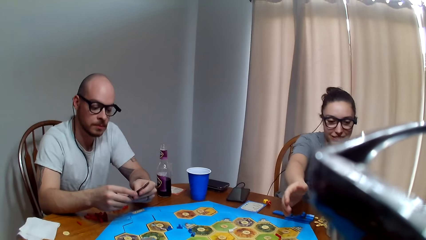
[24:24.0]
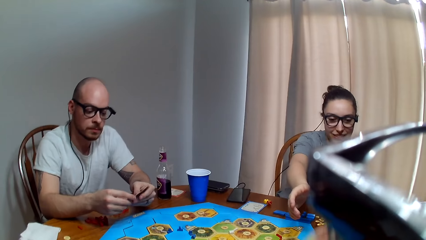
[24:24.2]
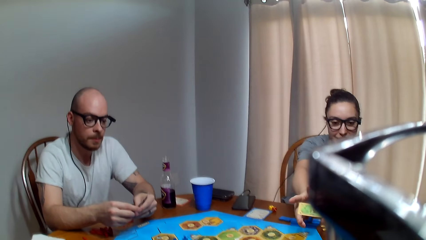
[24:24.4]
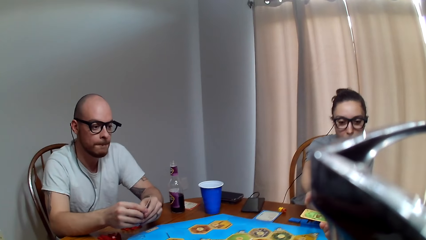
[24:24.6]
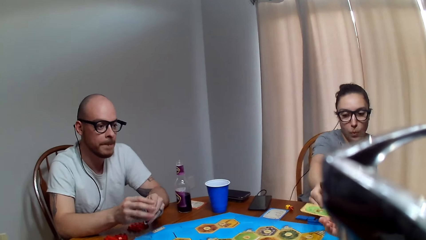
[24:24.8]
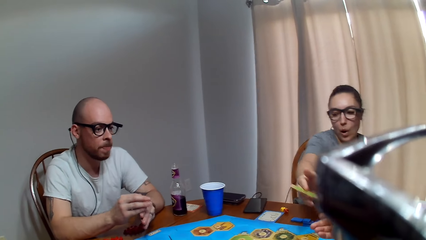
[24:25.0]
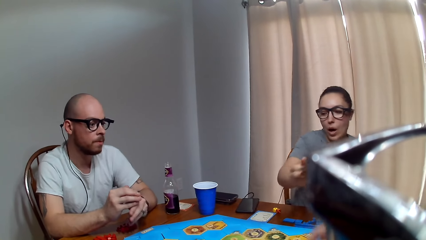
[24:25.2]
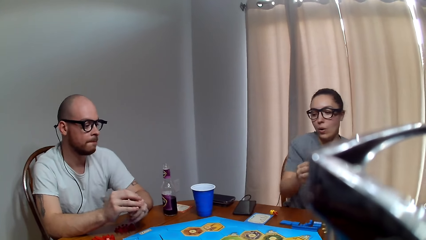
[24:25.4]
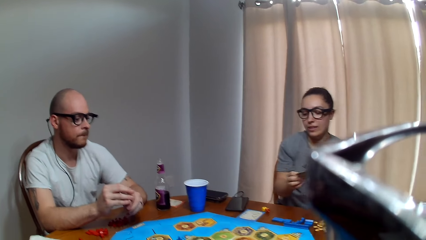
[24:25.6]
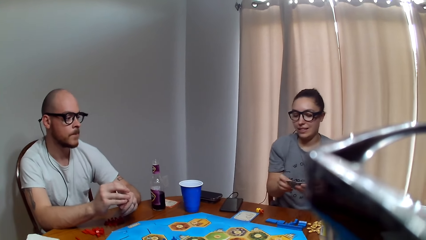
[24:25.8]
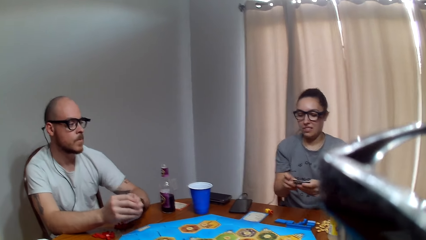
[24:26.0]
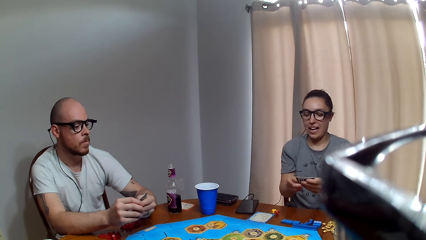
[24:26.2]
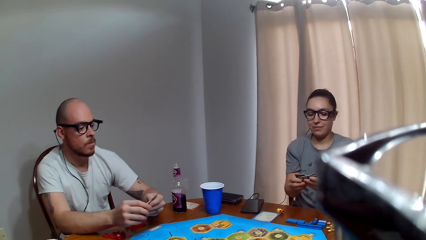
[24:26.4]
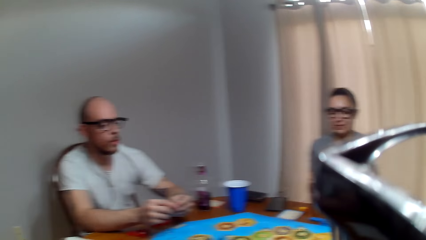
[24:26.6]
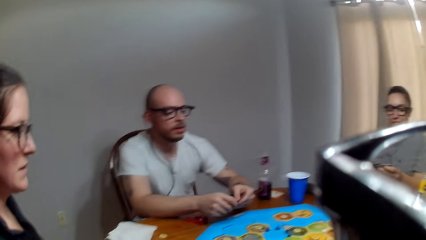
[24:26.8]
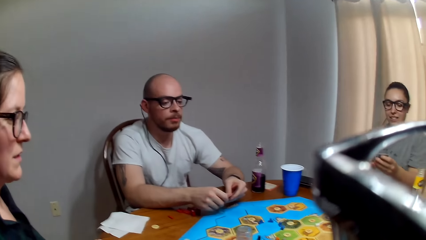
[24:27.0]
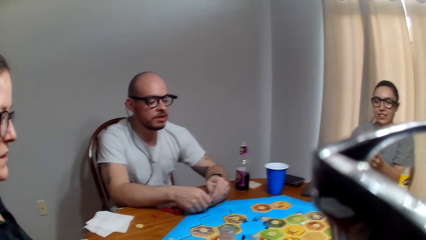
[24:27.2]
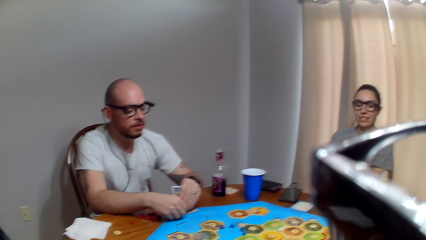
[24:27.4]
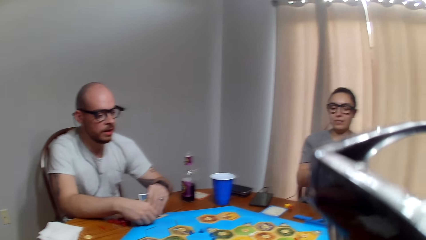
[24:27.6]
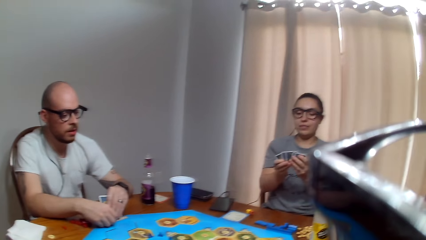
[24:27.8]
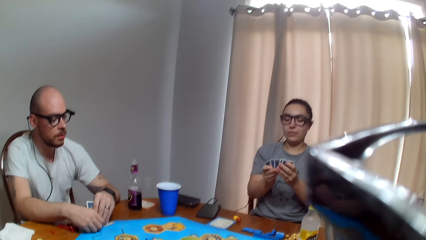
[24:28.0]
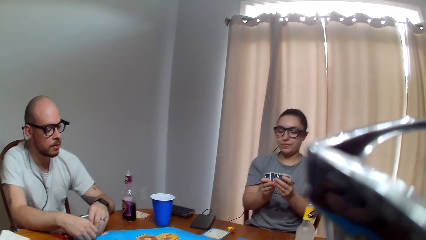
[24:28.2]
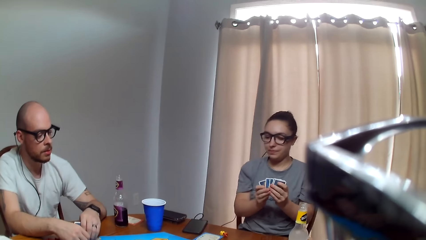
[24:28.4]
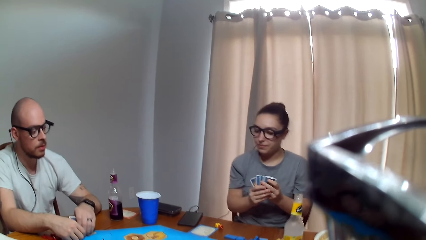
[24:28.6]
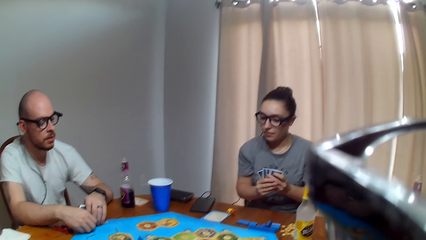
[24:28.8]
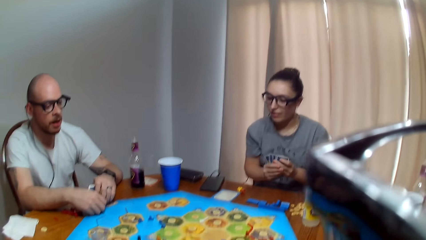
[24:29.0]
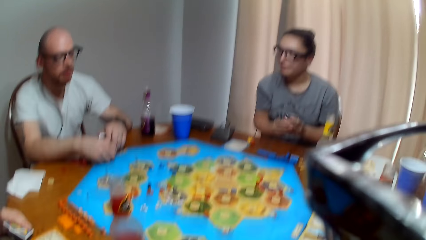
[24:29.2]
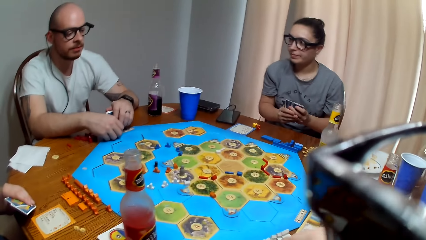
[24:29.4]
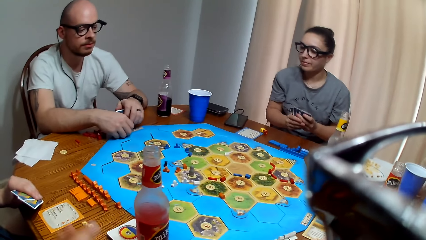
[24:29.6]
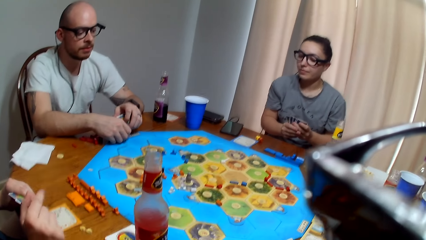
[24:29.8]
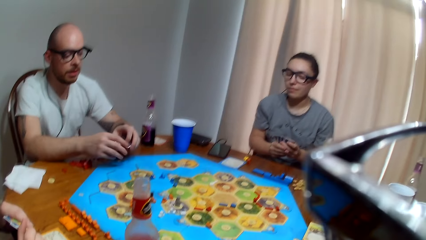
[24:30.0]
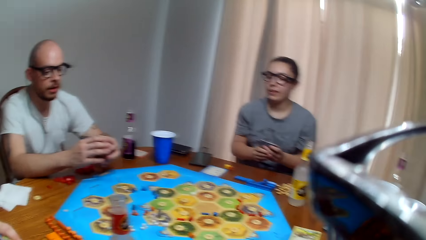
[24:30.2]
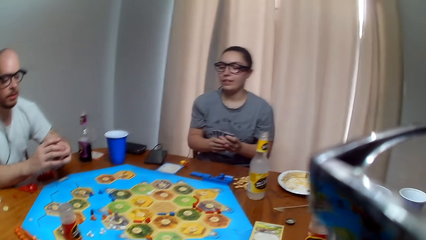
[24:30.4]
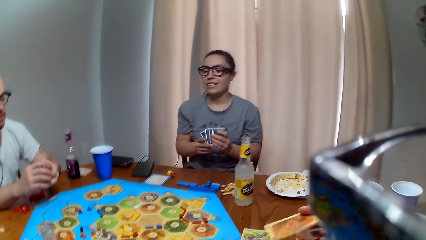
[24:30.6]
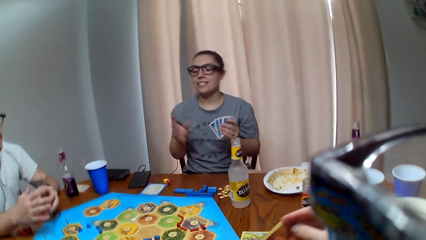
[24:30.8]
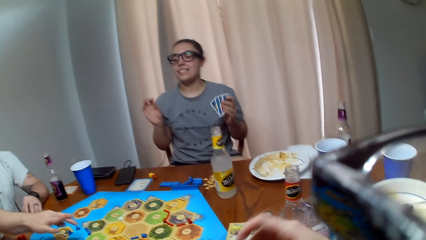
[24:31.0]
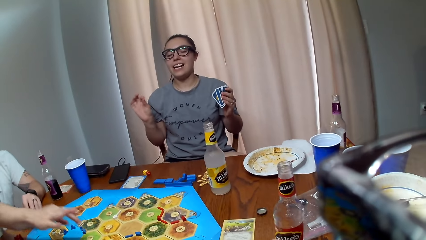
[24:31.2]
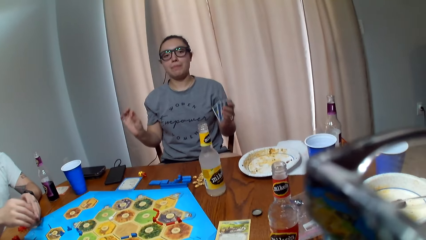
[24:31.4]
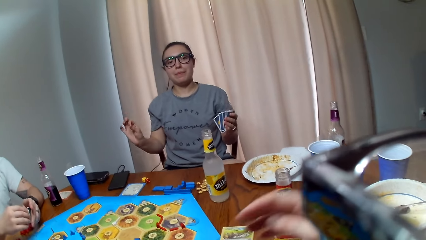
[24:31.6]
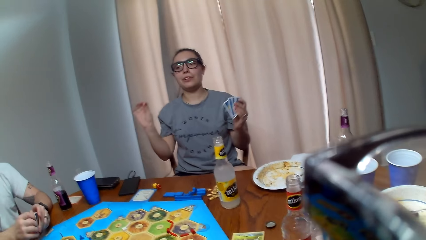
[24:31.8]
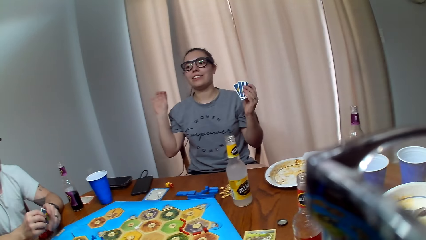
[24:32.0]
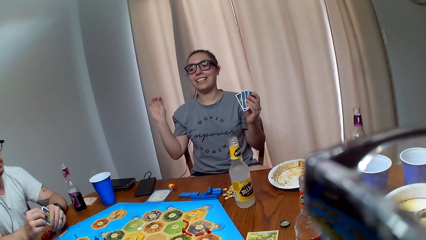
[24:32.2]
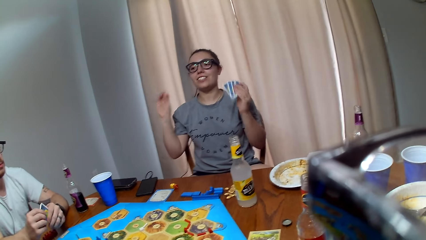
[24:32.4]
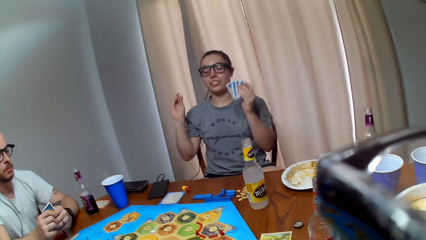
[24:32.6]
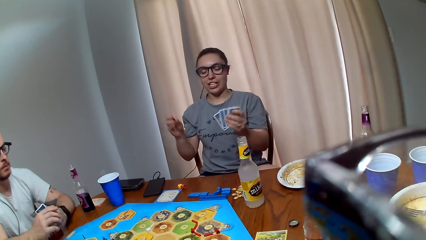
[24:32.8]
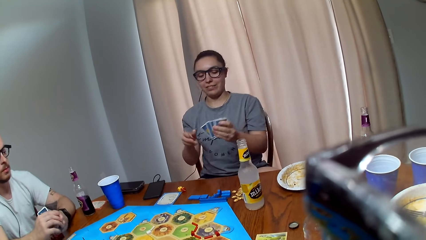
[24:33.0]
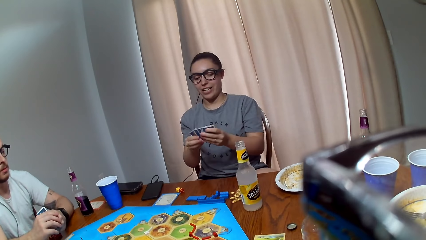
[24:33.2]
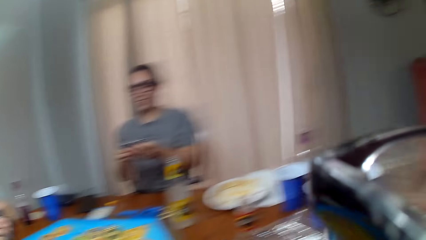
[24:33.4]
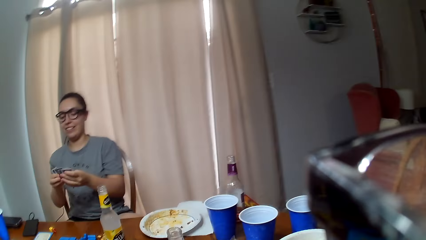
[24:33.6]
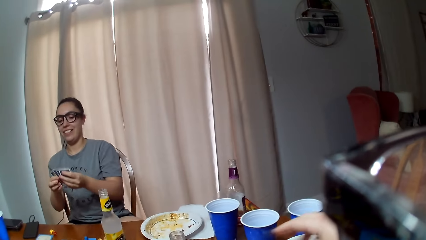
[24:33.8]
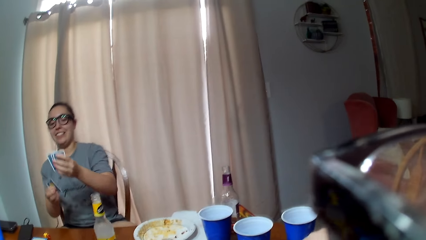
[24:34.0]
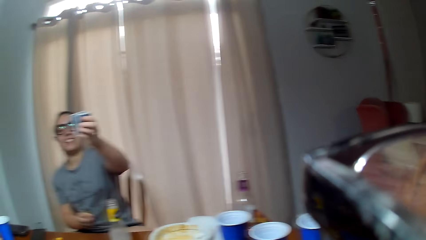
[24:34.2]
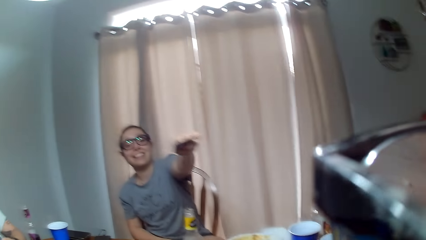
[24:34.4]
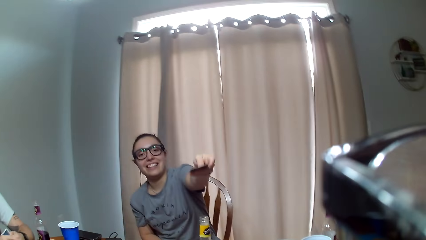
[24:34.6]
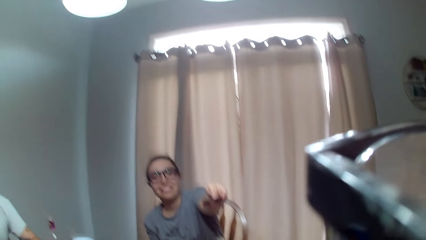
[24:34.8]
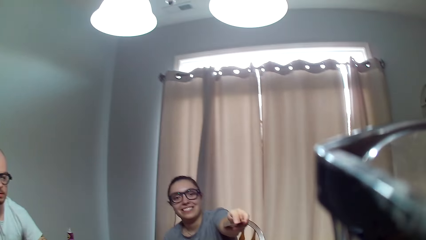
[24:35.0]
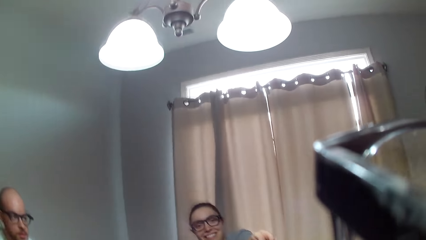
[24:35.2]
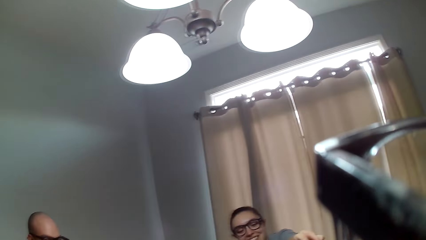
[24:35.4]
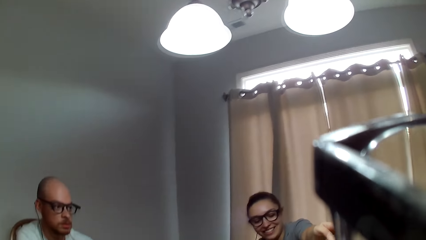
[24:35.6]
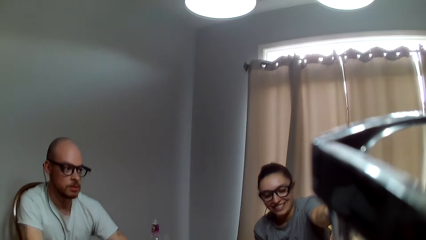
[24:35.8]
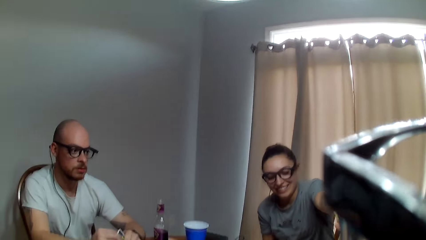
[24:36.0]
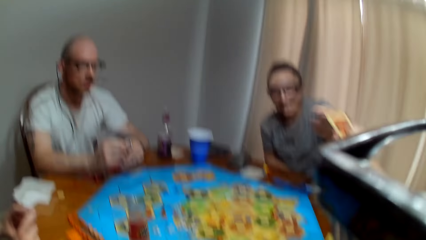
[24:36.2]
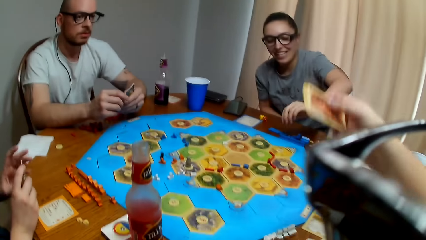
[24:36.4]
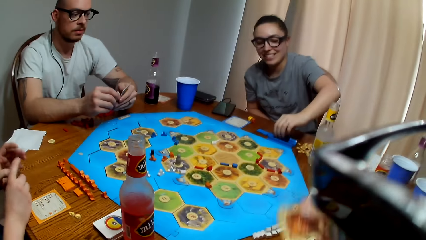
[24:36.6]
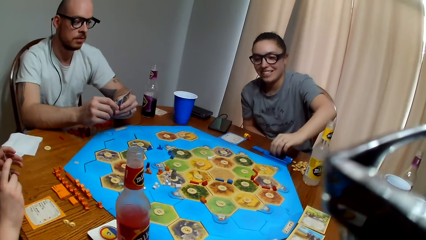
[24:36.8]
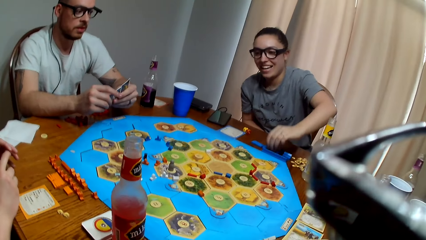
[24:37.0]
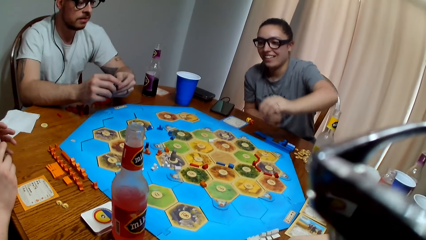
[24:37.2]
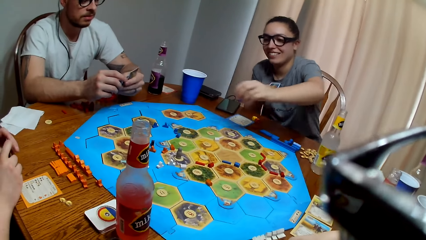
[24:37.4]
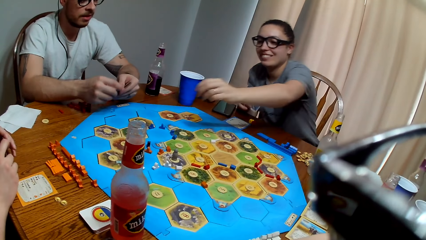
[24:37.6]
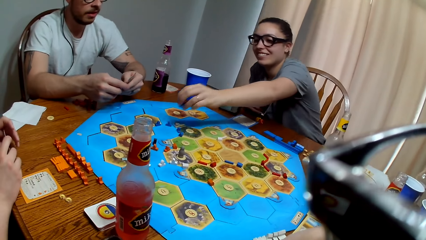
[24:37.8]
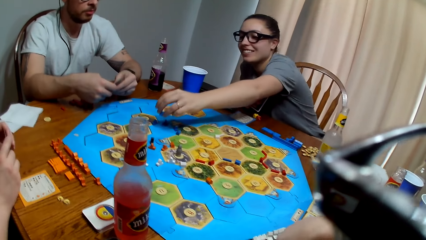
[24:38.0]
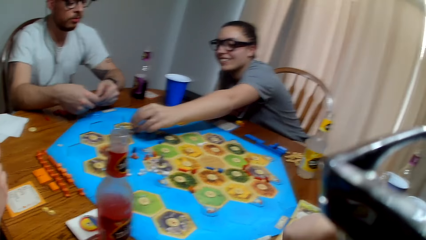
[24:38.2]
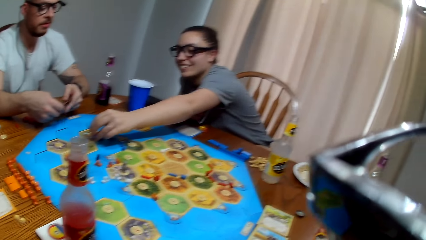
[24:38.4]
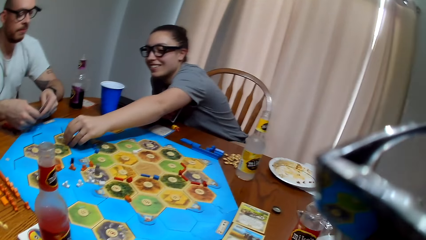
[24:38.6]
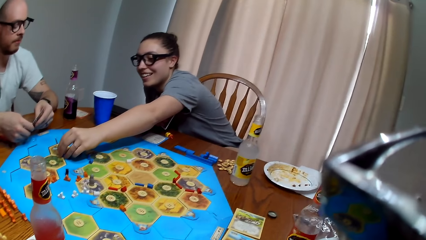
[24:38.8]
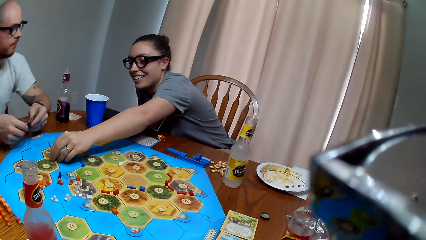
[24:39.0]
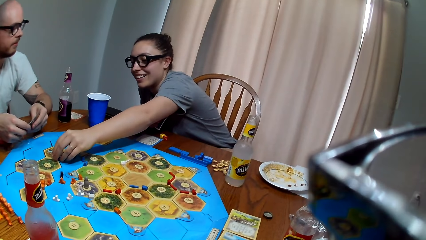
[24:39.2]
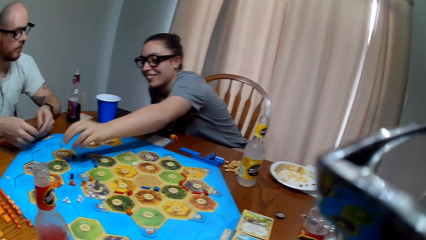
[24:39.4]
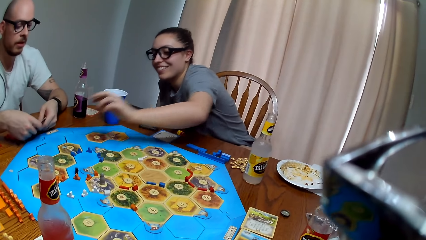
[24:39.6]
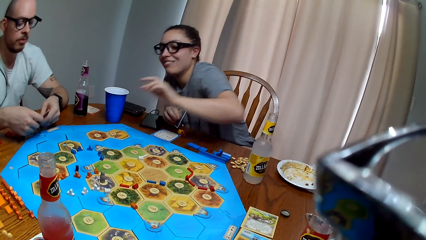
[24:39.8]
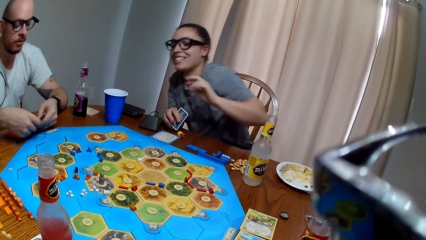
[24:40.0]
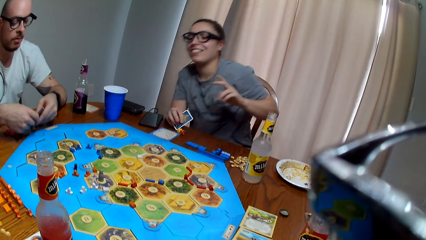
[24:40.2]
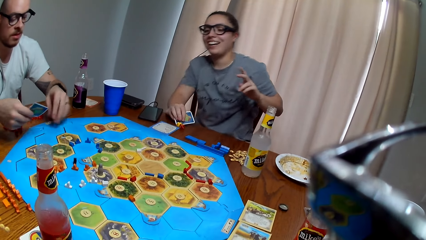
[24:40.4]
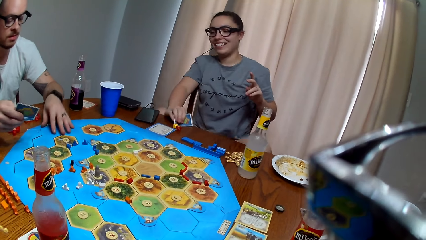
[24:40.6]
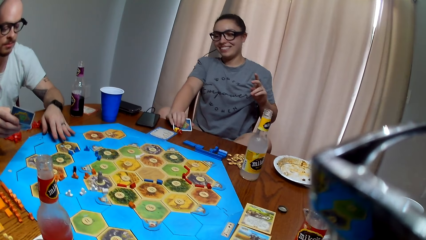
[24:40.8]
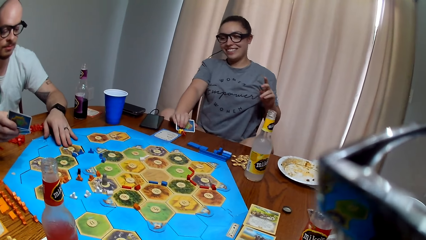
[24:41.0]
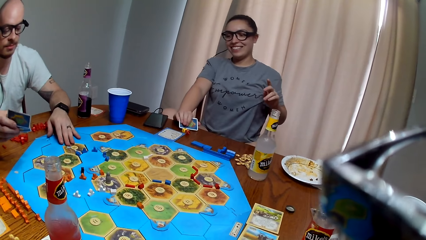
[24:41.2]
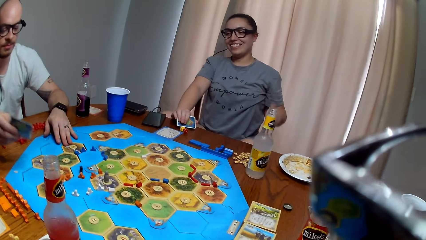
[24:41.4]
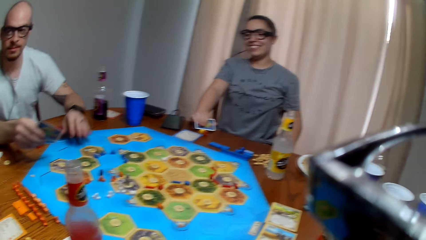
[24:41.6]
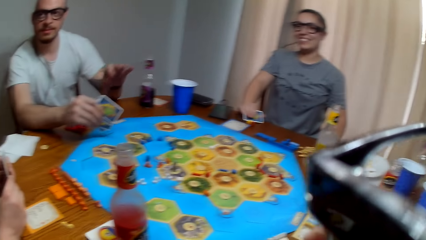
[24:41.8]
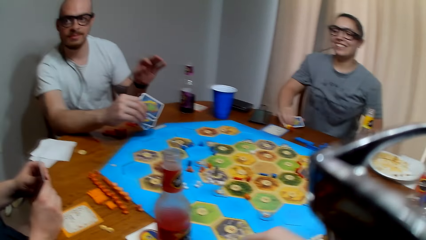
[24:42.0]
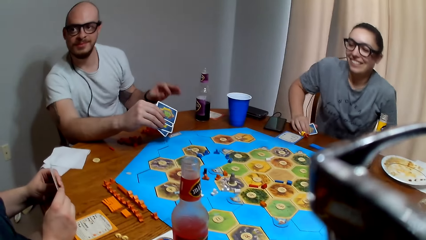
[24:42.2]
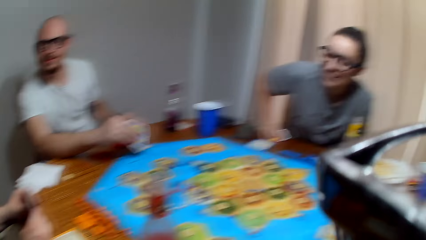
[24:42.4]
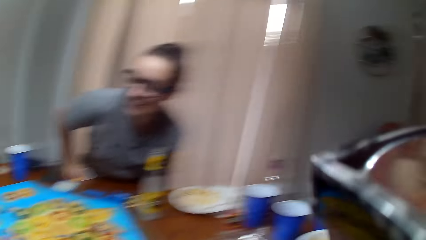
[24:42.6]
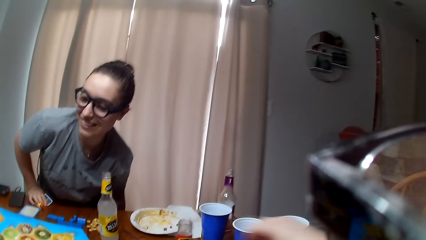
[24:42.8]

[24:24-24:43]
The camera wearer gives a woman a card. The woman makes a sound. The woman makes a remark. A man speaks to the woman. The camera wearer talks to the man. The man responds to the camera wearer. The woman speaks. The camera wearer responds to the woman. The woman gives some cards to the camera wearer. The camera wearer picks up the cards from the woman. The woman picks up a peg on the table. The man speaks to the woman. The woman places the peg on the blue board. The woman responds to the man. The man talks to the woman. The man touches the board.
